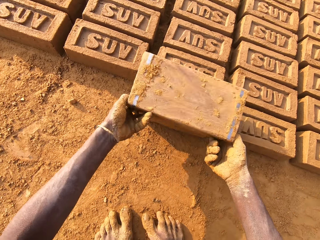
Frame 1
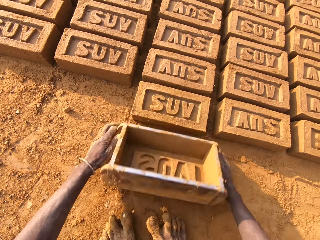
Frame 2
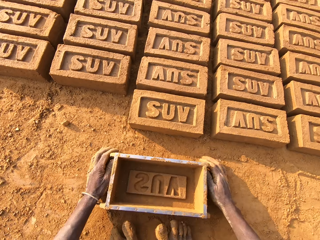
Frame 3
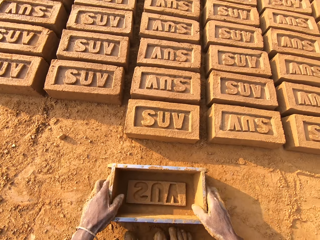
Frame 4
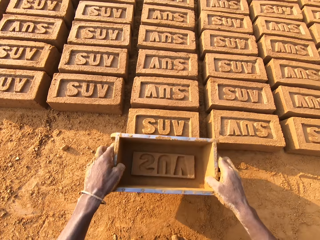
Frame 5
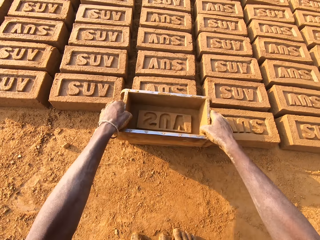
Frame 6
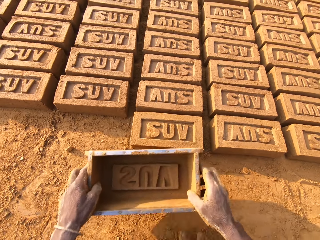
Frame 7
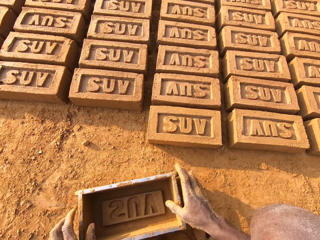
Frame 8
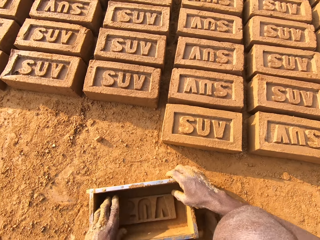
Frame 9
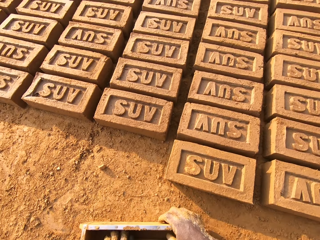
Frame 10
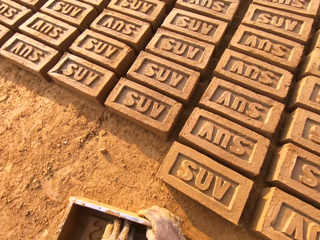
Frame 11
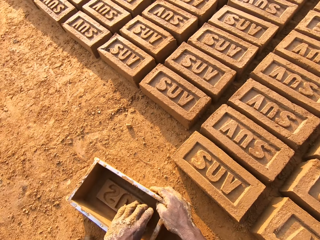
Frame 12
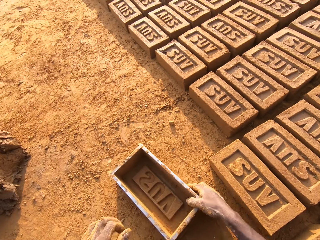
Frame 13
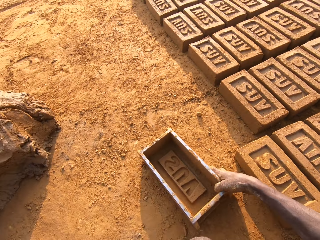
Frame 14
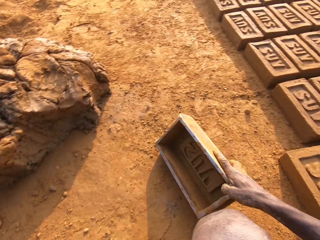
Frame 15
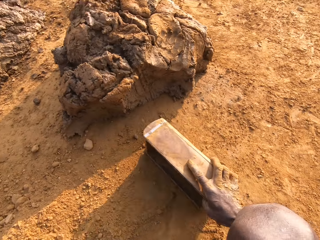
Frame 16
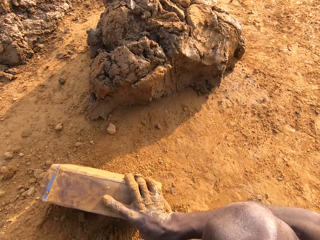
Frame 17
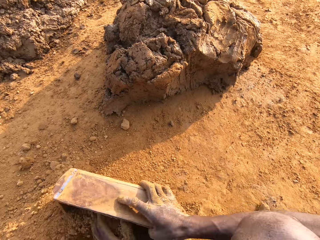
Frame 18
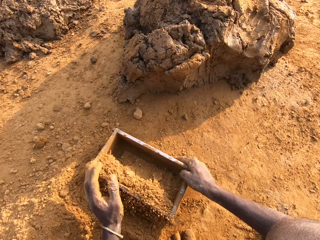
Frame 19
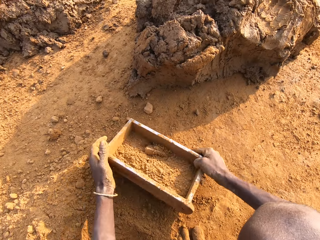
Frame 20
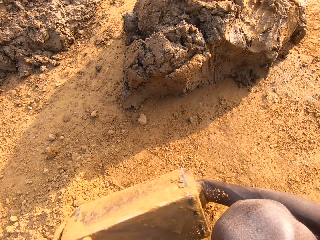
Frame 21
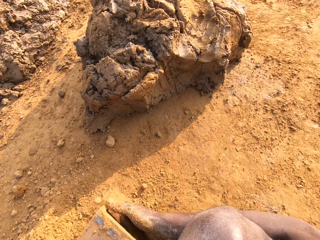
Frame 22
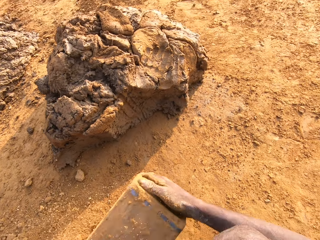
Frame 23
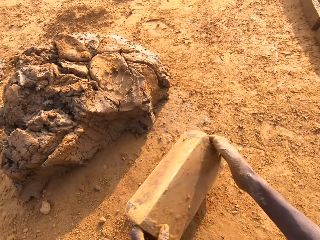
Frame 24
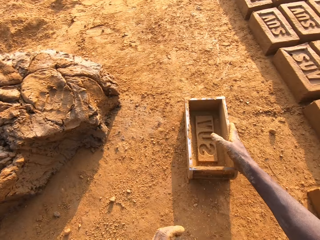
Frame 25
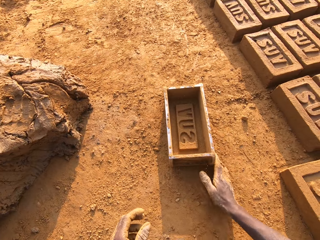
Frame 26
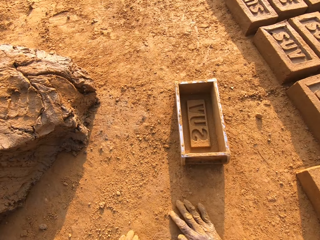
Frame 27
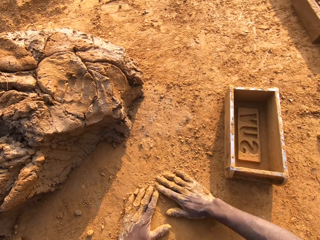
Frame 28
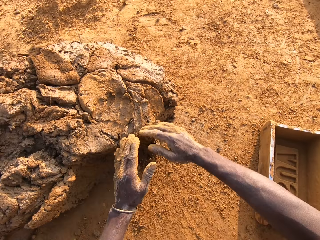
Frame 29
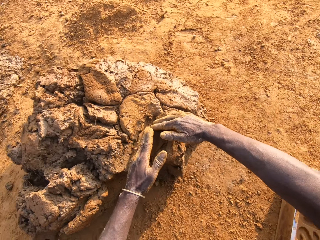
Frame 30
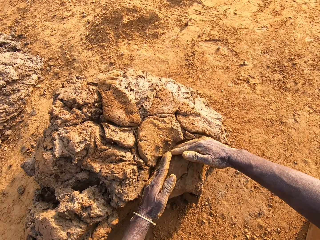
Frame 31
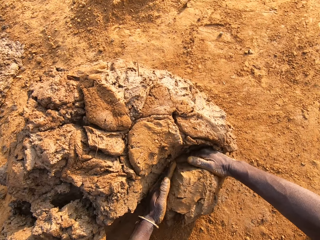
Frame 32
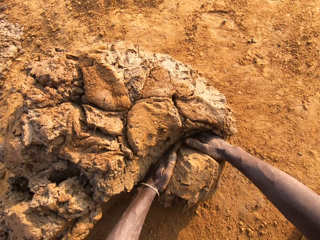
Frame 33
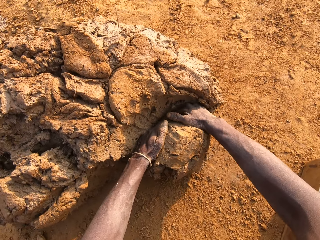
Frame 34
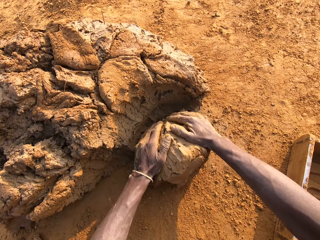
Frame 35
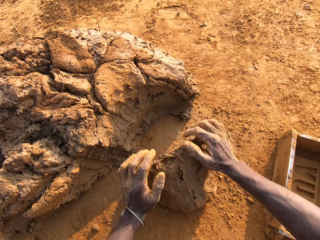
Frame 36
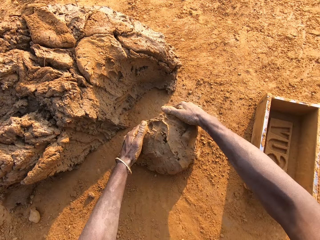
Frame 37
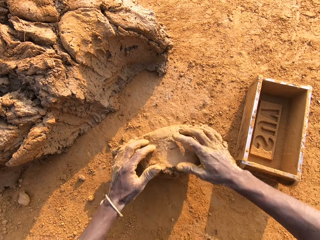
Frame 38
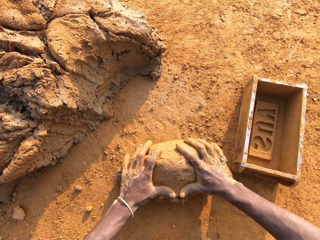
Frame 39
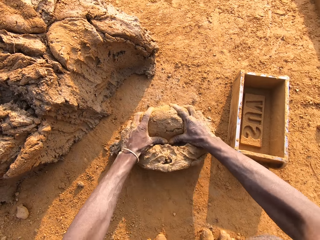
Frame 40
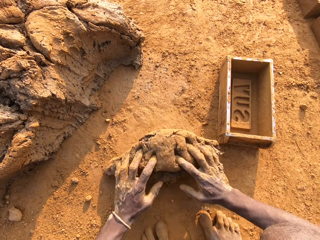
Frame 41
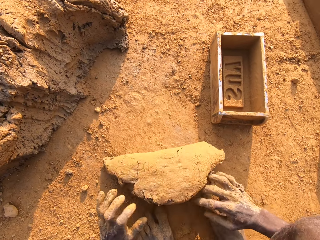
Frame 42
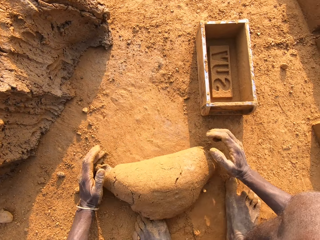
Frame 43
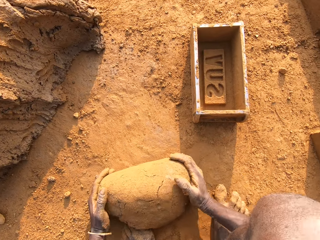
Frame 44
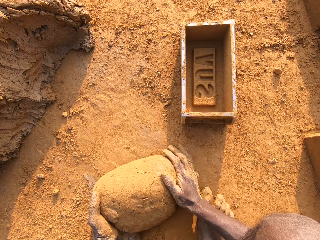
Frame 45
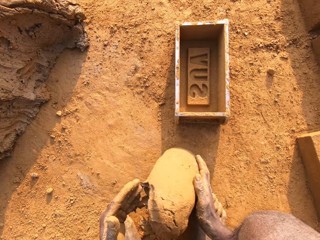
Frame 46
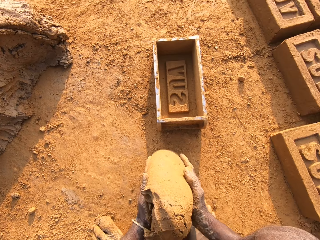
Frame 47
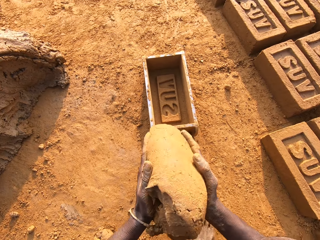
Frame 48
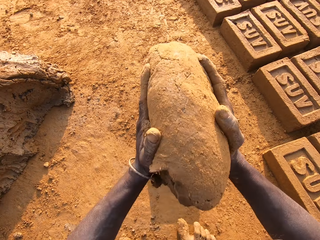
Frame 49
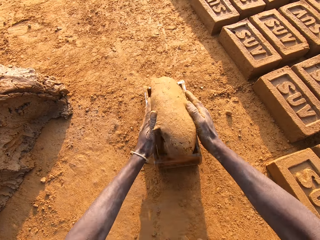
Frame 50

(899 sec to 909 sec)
The camera wearer drops the iron brick mold on the ground. He does so repeatedly. He pours sand or dry soil into the iron brick mold with his left hand. He pours the soil on the ground. He removes the sand from the iron brick mold. He drops the iron brick mold on the ground. He spreads the dry soil on the ground. He puts mud in the brick mould. He cuts a portion of the concrete from the heap of concrete on the ground with his two hands. He mixes the concrete on the ground with his hands.

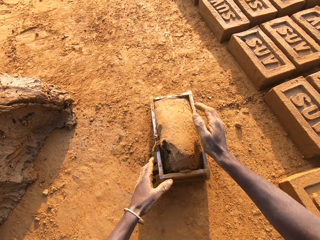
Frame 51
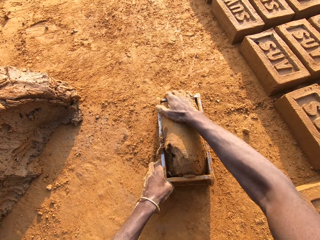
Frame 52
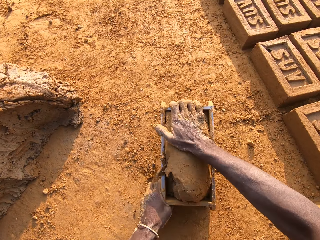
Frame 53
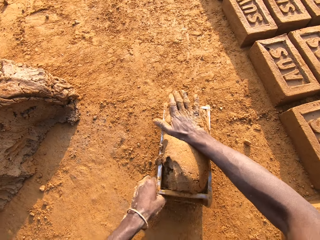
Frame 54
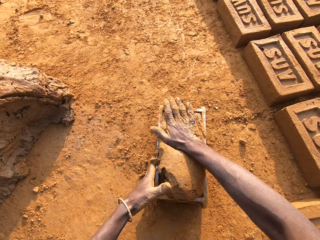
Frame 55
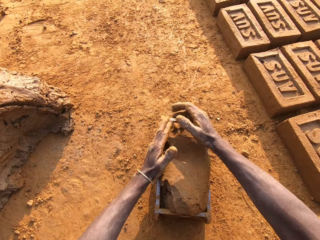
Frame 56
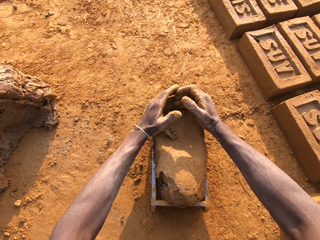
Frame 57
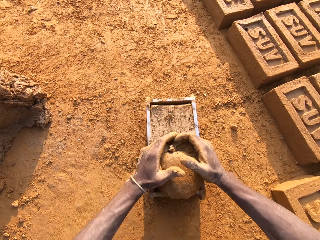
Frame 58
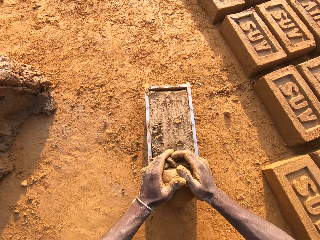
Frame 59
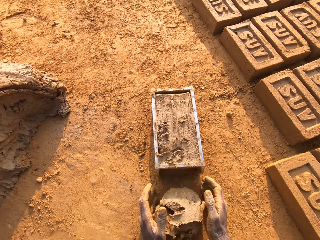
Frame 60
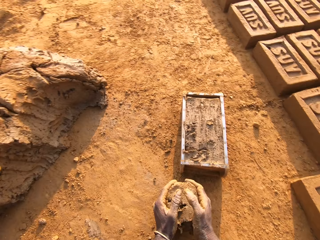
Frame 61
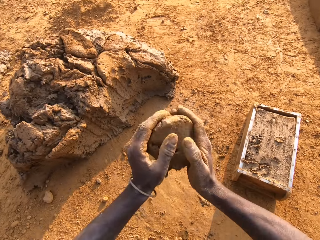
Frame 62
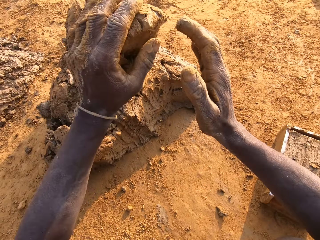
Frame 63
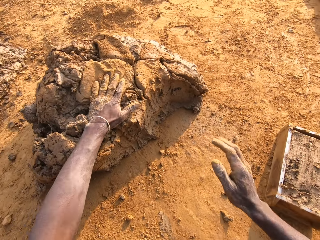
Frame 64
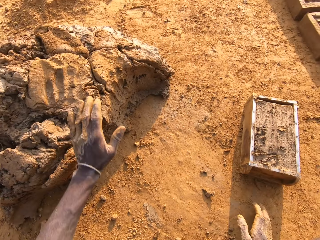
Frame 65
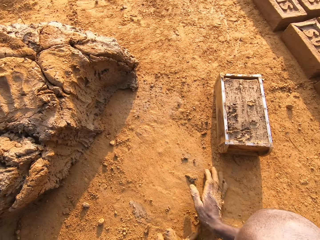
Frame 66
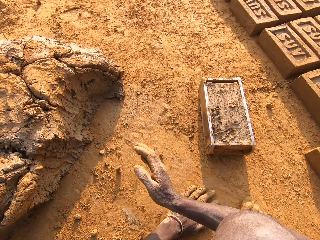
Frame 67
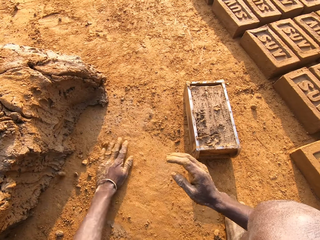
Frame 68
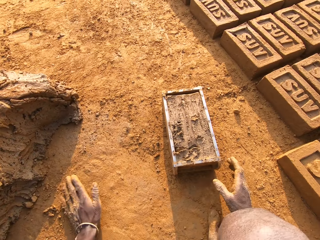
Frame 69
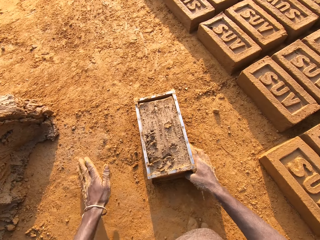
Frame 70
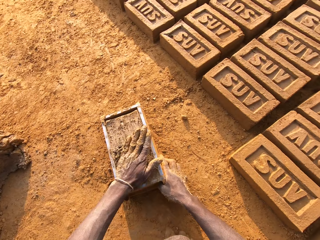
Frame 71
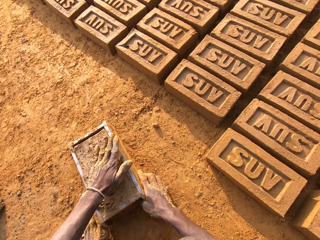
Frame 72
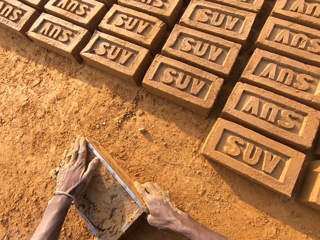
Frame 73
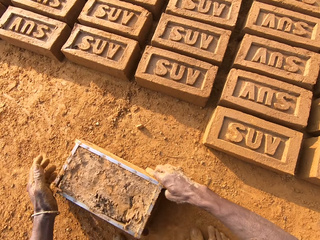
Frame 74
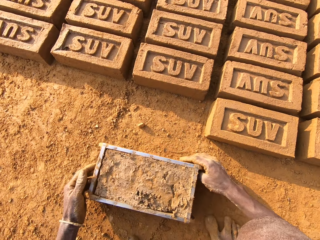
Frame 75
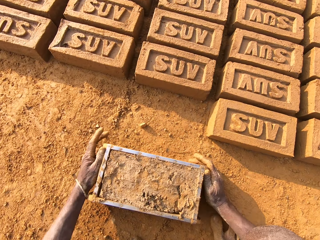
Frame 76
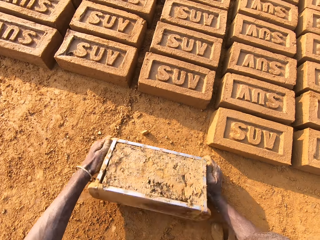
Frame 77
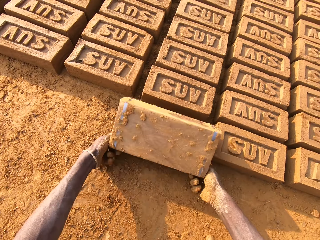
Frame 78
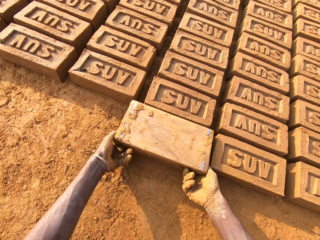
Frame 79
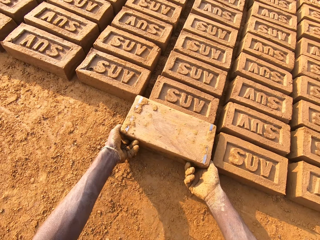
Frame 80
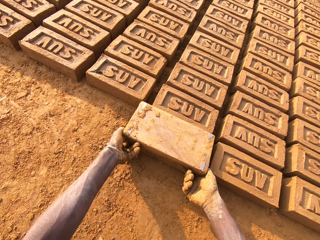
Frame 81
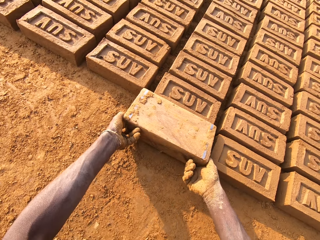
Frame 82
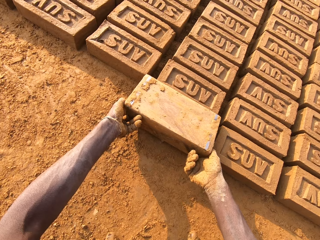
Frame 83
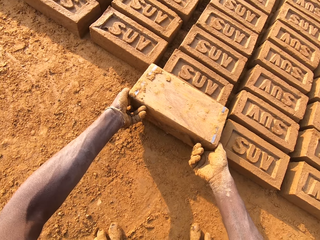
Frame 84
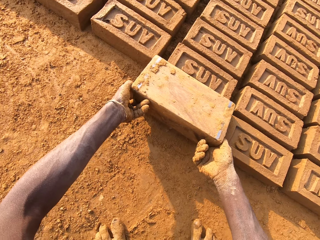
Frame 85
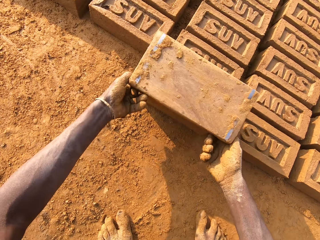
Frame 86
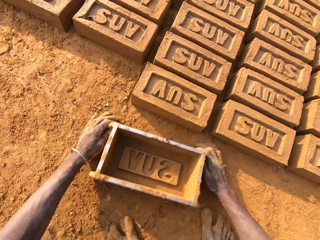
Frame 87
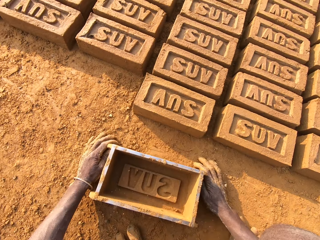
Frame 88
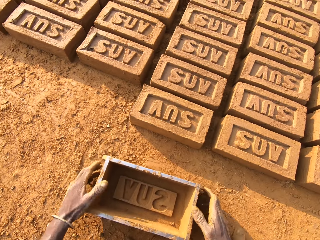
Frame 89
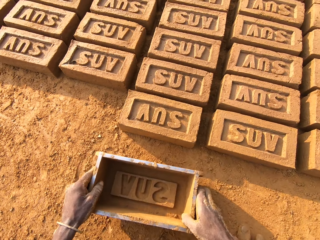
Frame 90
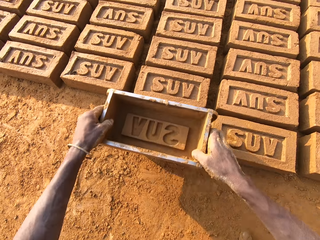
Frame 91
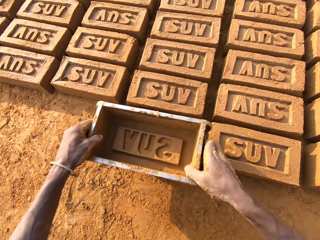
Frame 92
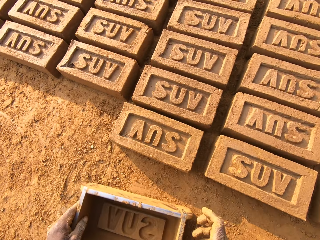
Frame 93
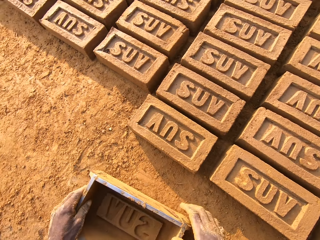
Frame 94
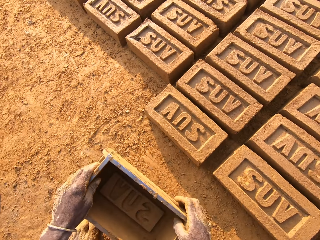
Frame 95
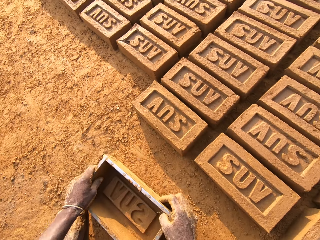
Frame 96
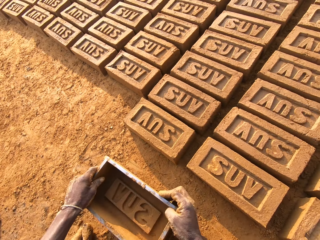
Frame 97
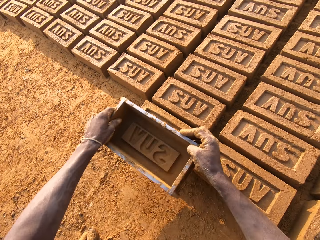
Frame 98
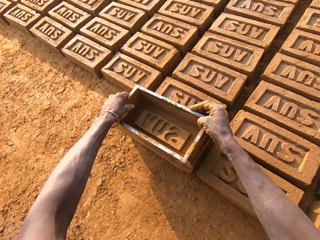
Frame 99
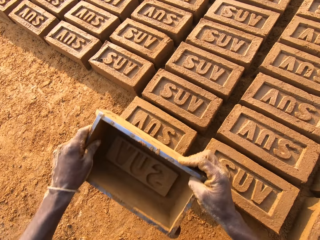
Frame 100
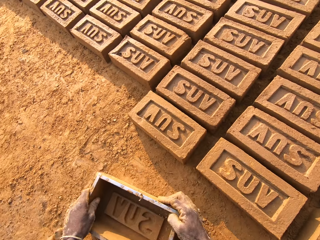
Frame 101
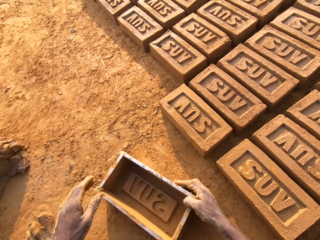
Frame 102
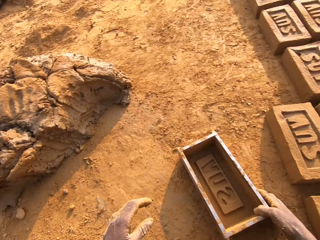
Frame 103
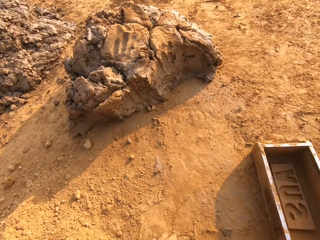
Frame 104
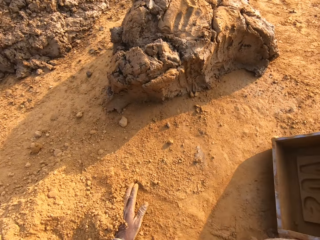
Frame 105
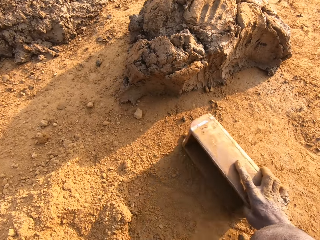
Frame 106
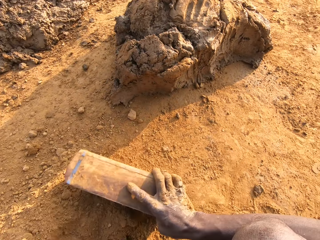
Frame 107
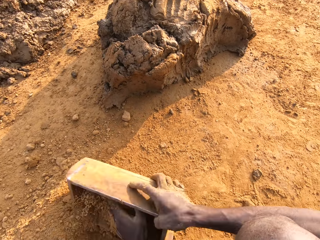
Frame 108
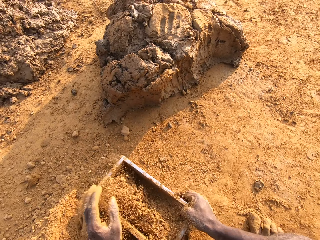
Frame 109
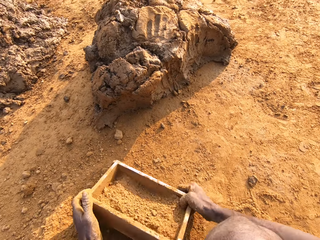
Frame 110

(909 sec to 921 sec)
The camera wearer drops the concrete in his hand in the iron brick mold. He removes the excess concrete from the iron brick mold. He drops the excess concrete on the heap of concrete on the ground. He shifts the iron brick mold on the ground with his two hands. He moulds the brick. He turns the iron brick mold on the ground. He drops the iron brick mold on the ground. He hits the brick with the iron brick mold in his hands. He drops the iron brick mold on the ground. He hits the brick with the iron brick mold in his hands. He drops the iron brick mold on the ground. He pours sand or dry soil into the iron brick mold with his left hand.
